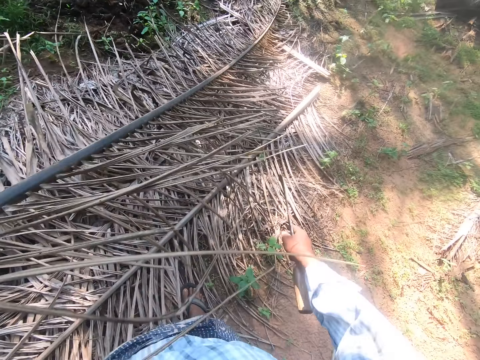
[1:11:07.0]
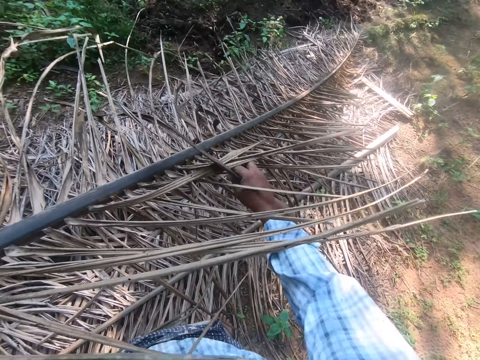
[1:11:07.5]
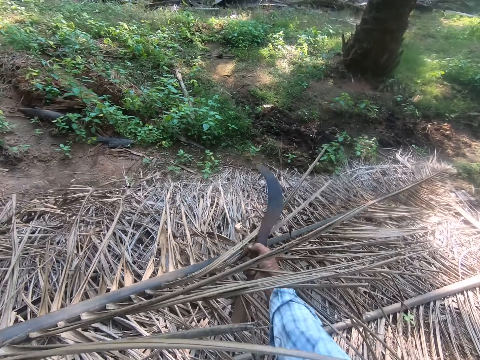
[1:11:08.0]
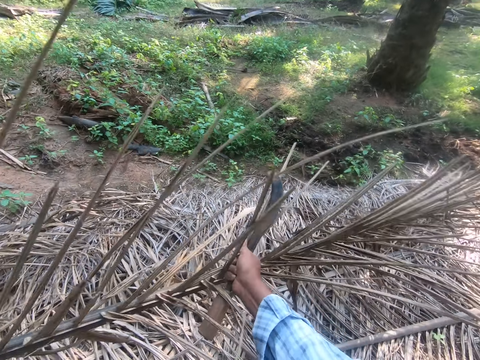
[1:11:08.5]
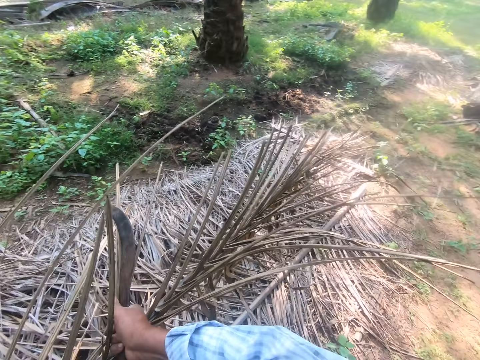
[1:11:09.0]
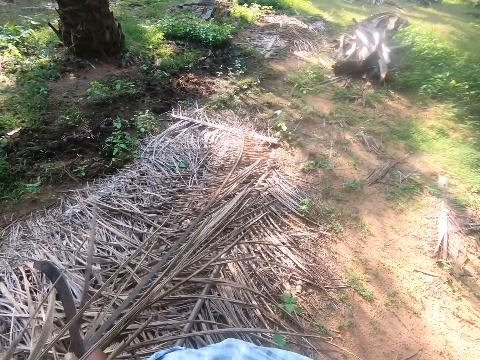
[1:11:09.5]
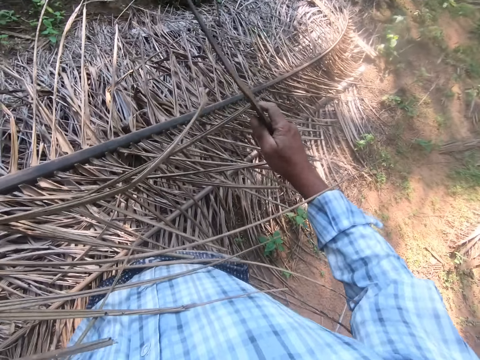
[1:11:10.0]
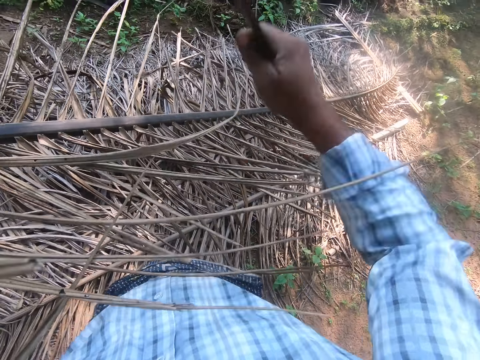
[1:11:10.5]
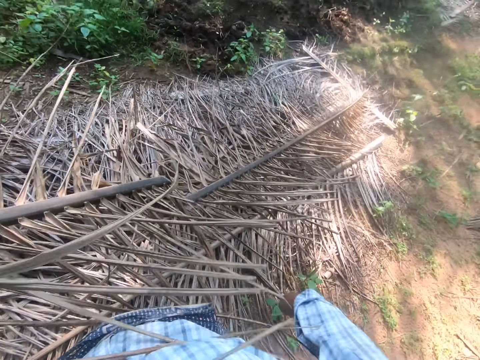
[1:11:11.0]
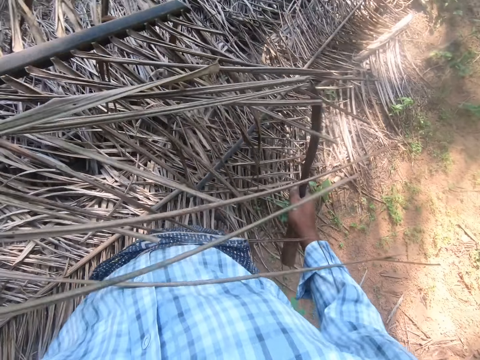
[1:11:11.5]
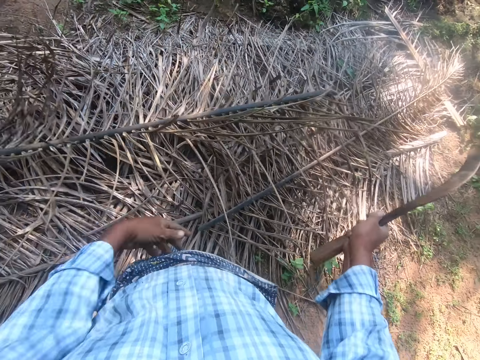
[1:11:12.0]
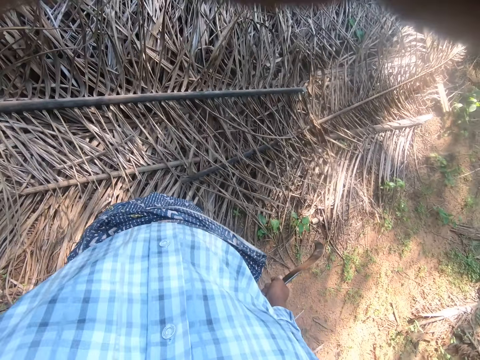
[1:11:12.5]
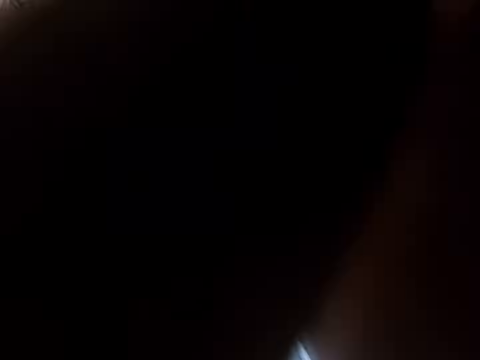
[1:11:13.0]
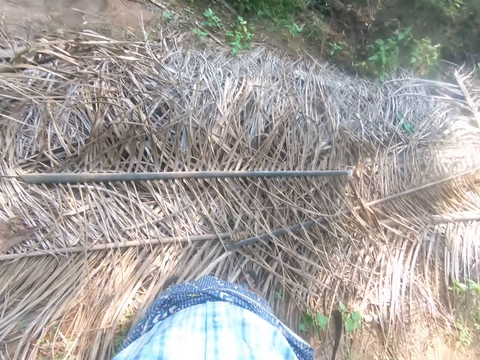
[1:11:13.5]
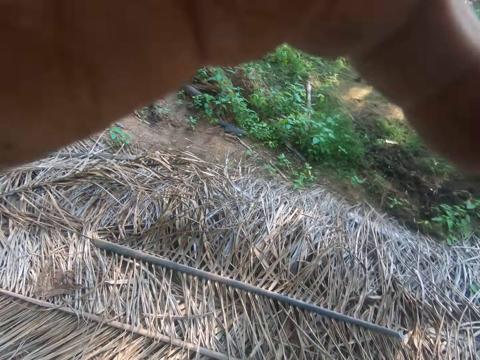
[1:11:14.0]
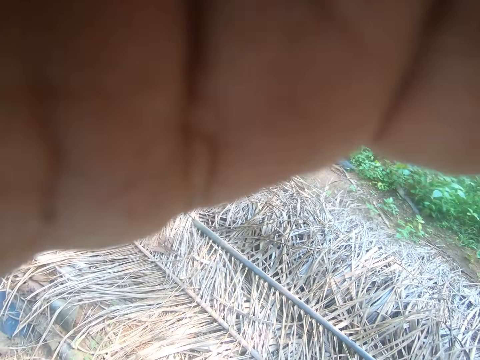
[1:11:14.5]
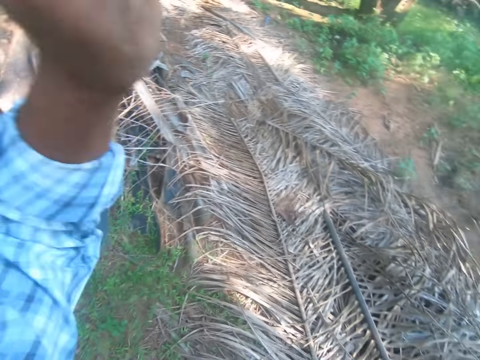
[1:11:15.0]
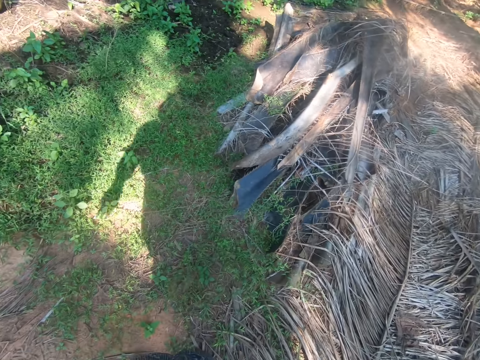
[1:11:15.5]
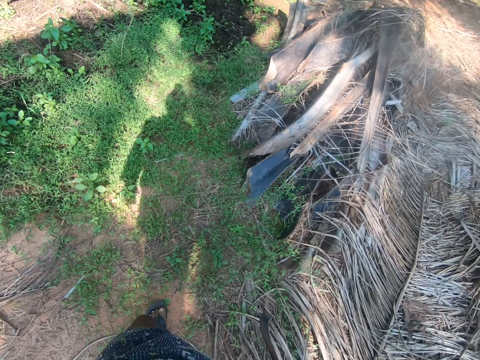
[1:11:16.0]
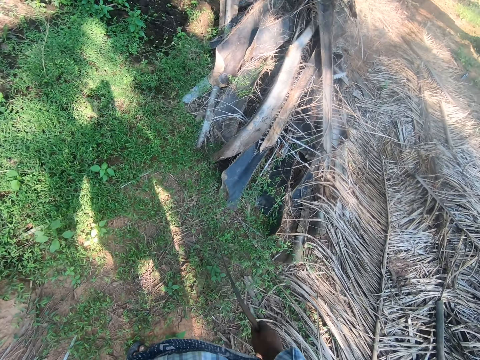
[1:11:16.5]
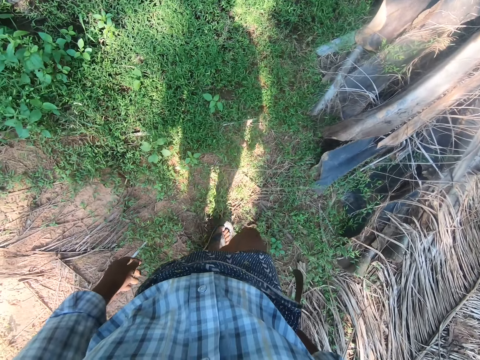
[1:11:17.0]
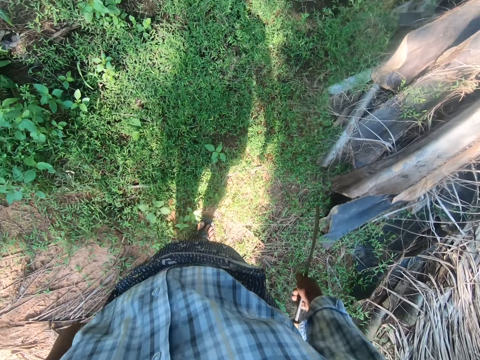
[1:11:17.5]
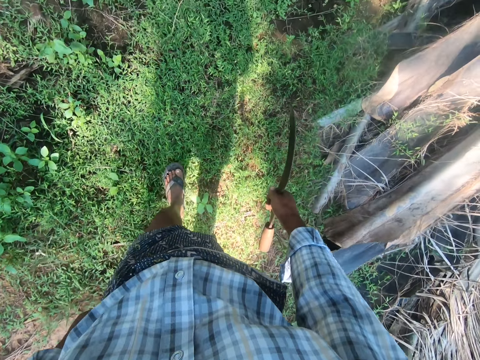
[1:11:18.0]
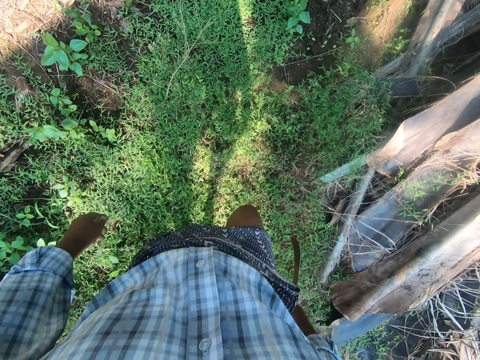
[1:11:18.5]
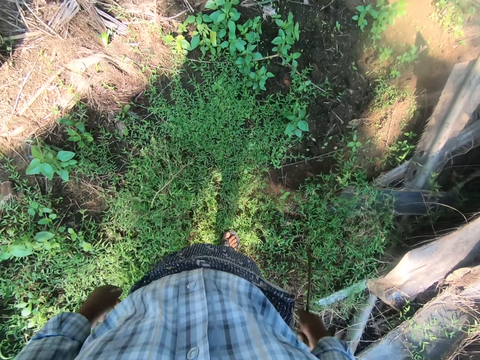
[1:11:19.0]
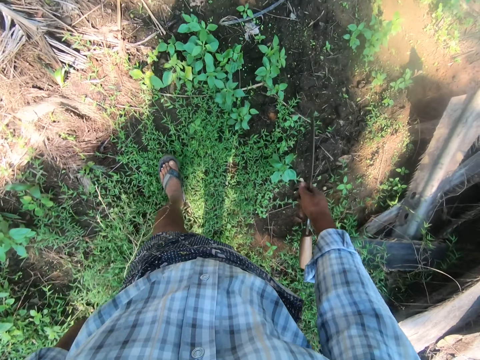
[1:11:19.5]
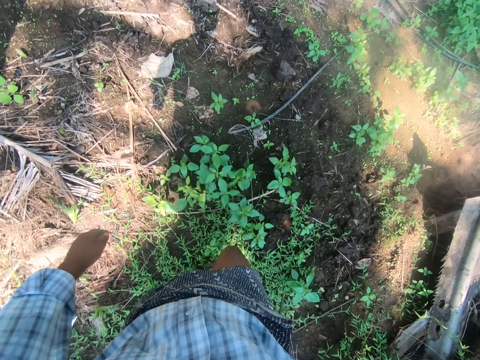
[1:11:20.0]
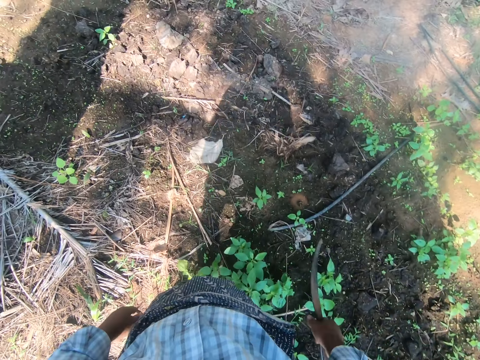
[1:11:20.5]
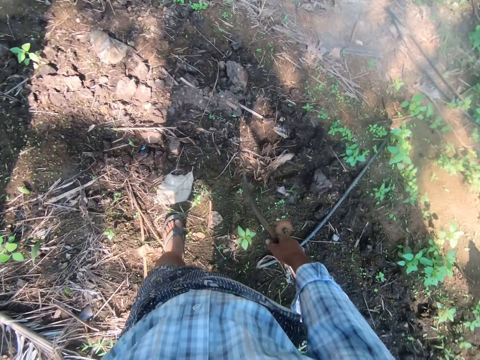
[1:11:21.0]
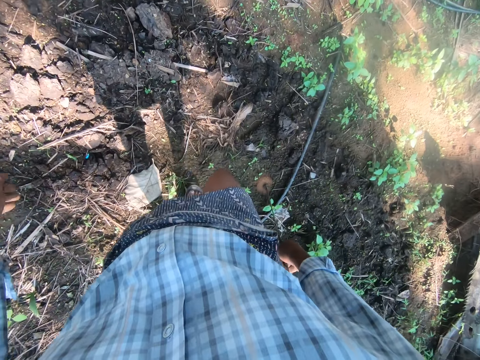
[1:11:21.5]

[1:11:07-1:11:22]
The camera wearer holds the leaf. He cuts the palm frond into two with the sickle in his right hand. He raises the machete. He drops the other half on a pile of palm fronds on the ground. He touches his face and walks in the farm.

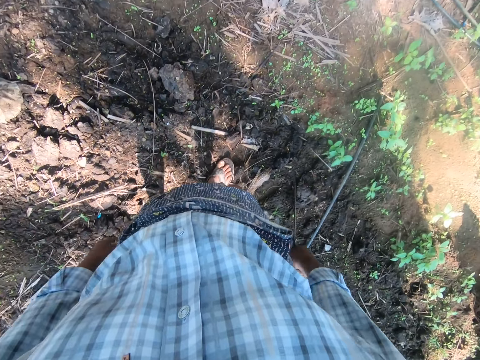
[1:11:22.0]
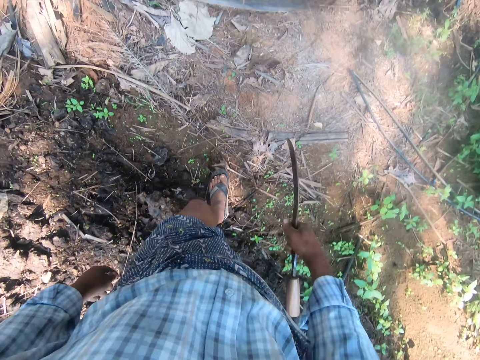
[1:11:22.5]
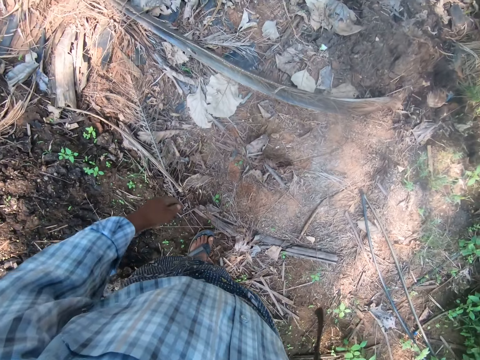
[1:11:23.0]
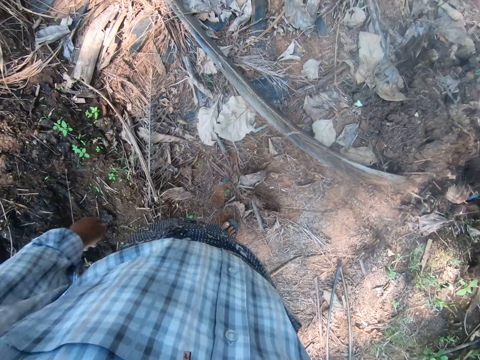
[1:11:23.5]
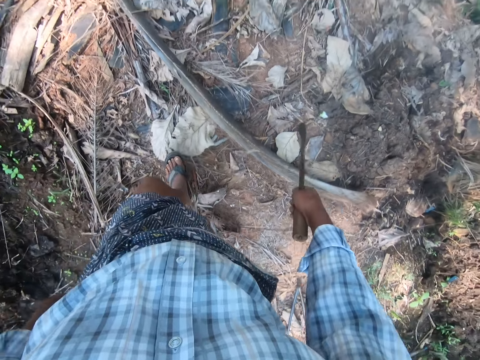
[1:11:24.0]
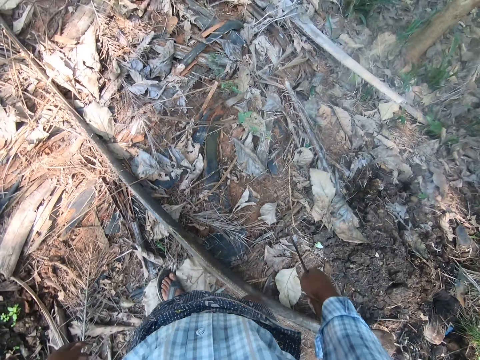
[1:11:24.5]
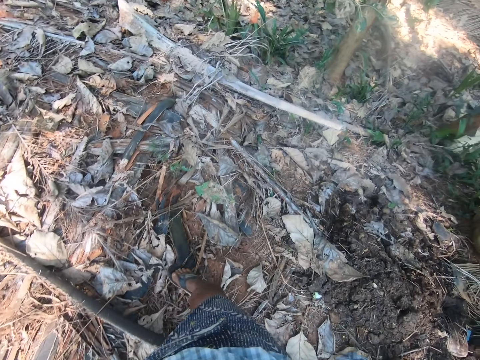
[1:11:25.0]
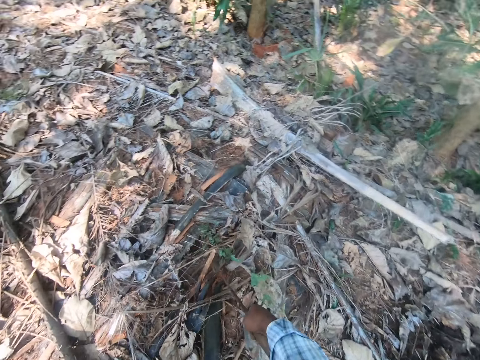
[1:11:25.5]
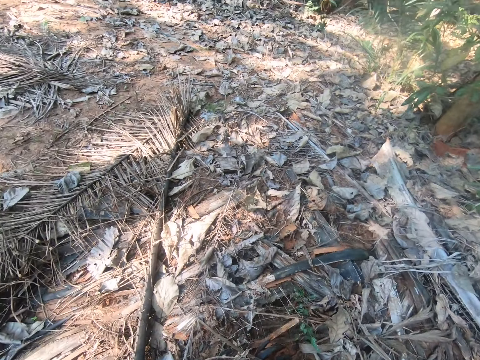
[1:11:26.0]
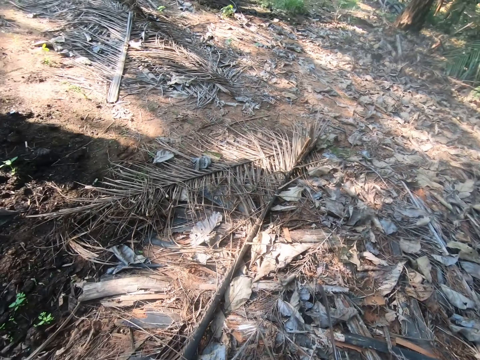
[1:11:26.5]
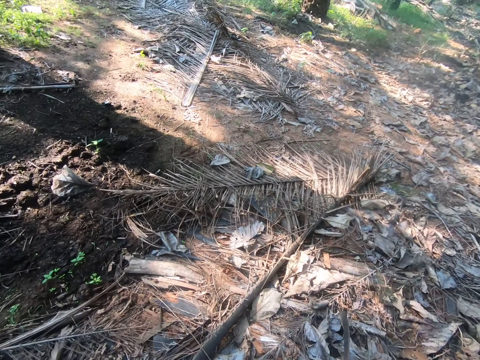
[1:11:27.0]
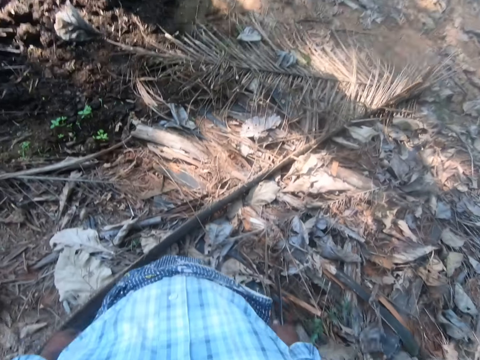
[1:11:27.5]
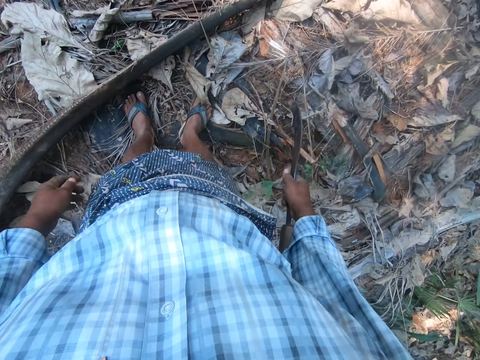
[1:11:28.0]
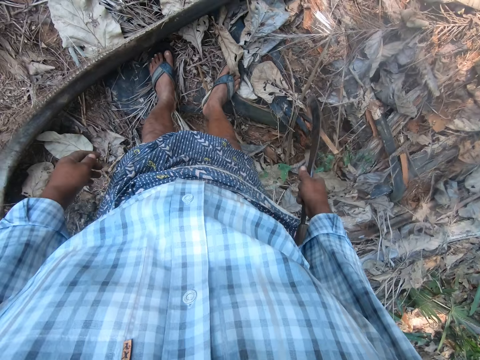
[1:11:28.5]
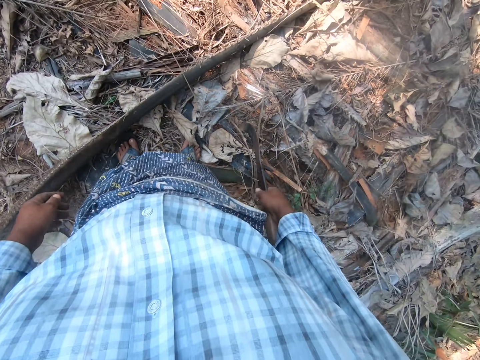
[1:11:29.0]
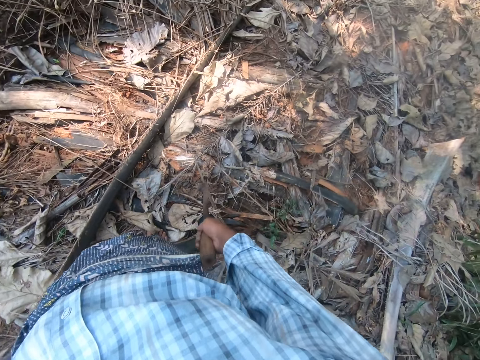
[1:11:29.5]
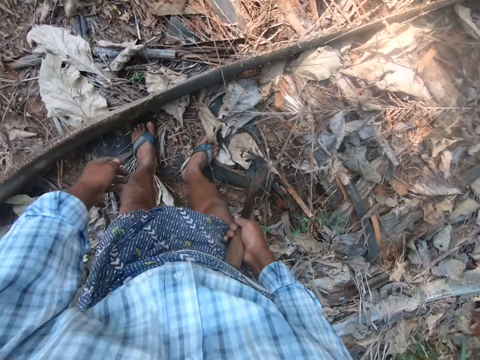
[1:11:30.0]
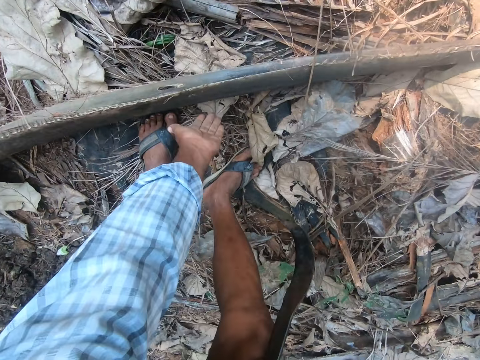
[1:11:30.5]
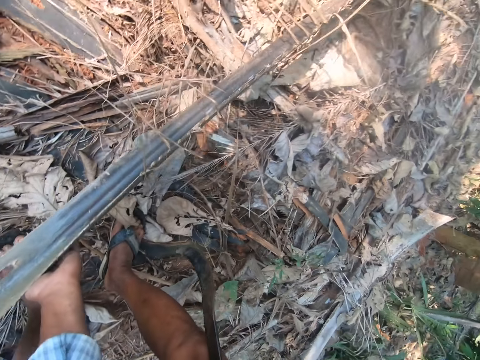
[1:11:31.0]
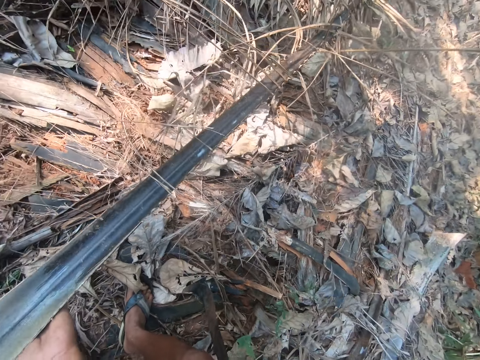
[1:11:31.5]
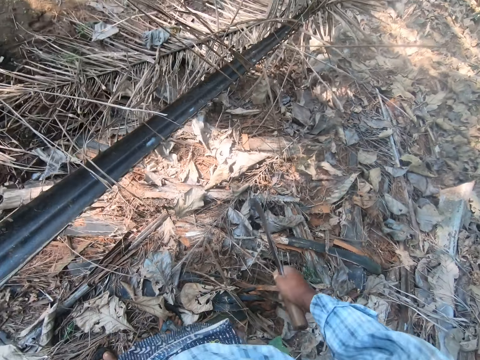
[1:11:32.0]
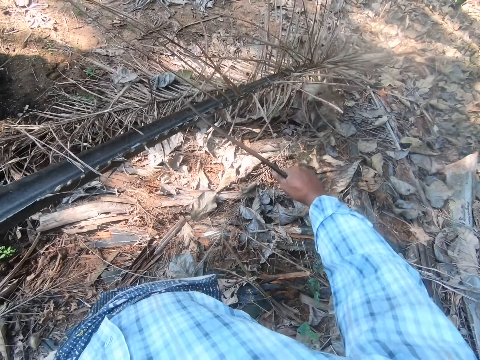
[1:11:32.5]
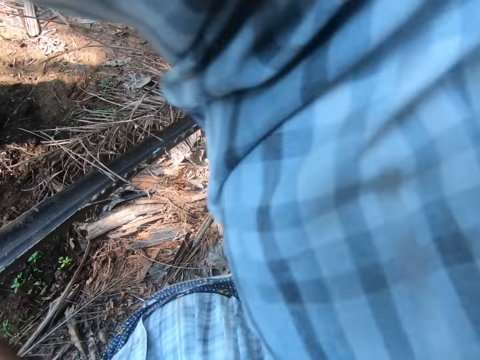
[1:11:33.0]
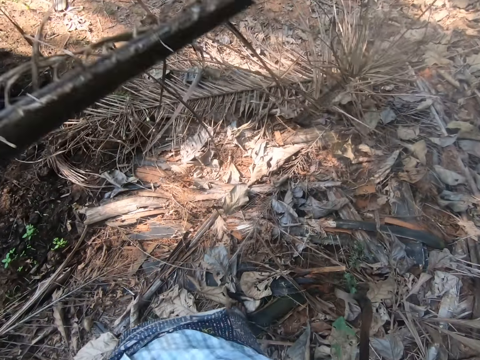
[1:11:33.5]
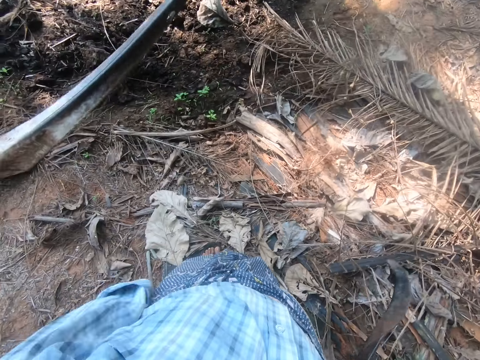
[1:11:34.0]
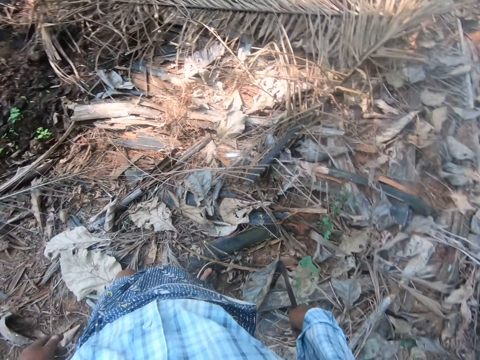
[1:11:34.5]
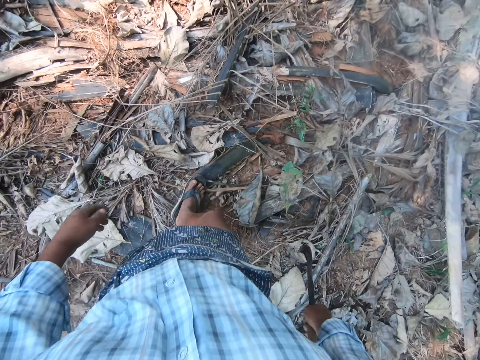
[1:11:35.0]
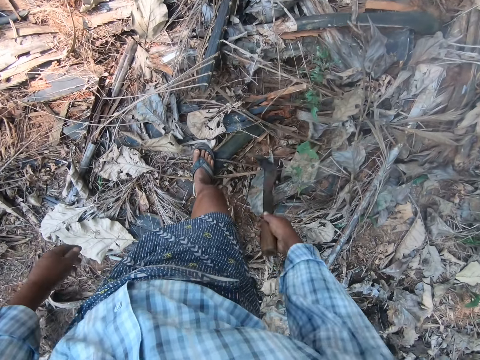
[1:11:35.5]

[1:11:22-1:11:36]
The camera wearer stands at a point. He bends to the ground and picks up a palm frond from the ground with his left hand. He cuts the palm frond into two with the sickle in his right hand. He raises a machete.
